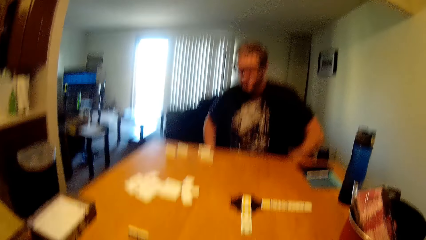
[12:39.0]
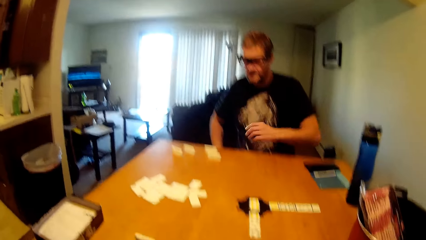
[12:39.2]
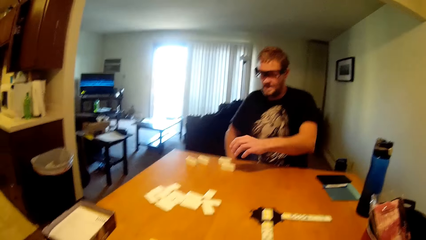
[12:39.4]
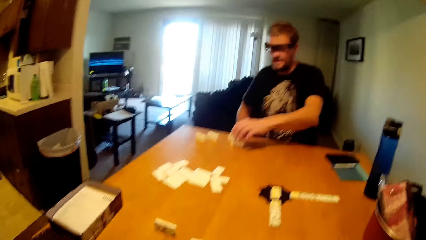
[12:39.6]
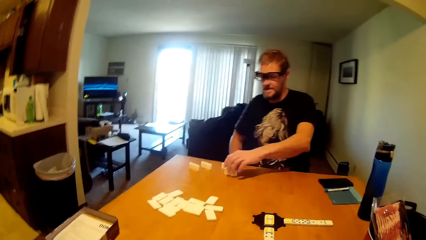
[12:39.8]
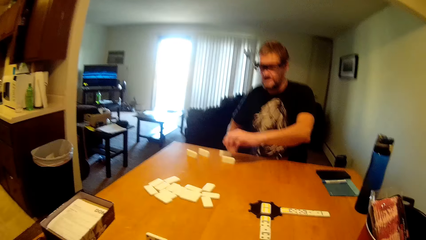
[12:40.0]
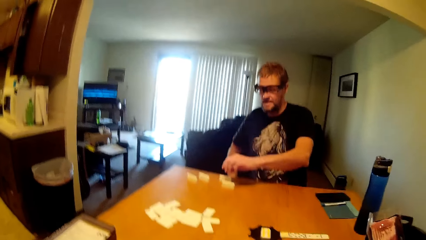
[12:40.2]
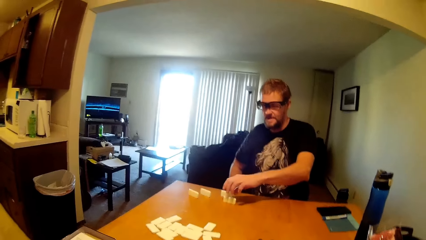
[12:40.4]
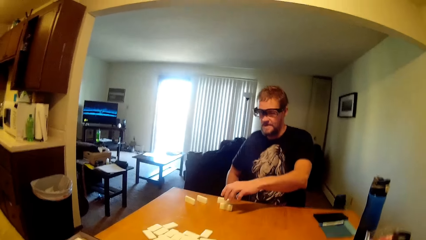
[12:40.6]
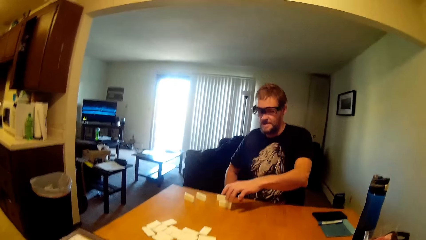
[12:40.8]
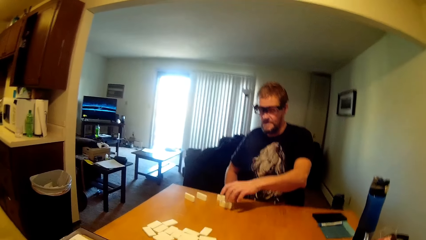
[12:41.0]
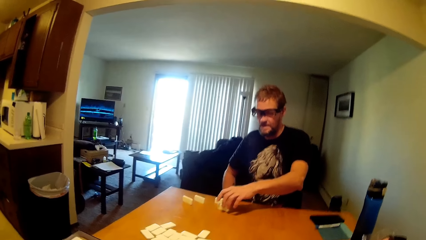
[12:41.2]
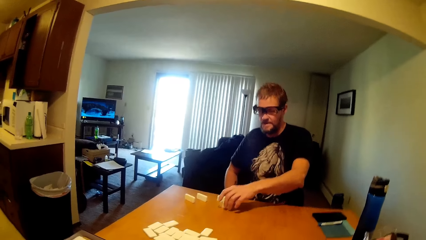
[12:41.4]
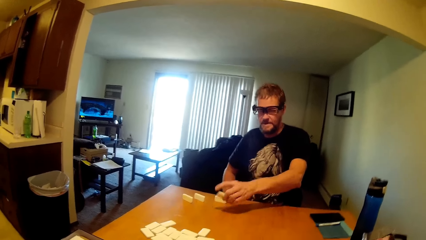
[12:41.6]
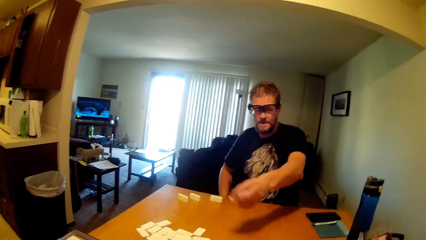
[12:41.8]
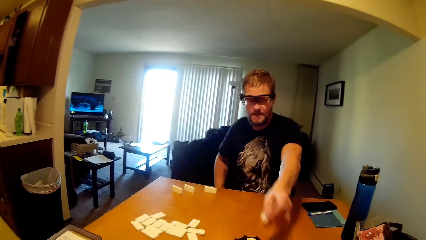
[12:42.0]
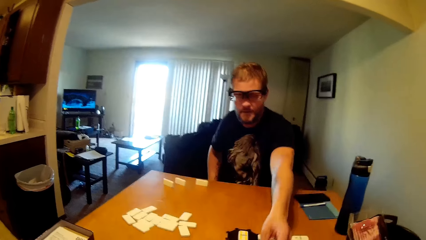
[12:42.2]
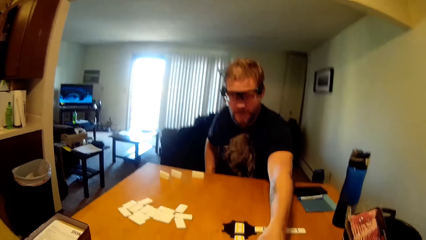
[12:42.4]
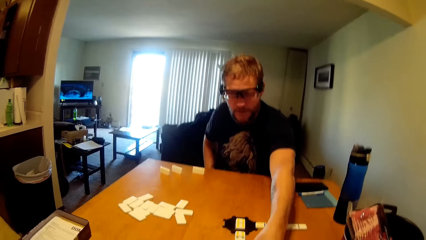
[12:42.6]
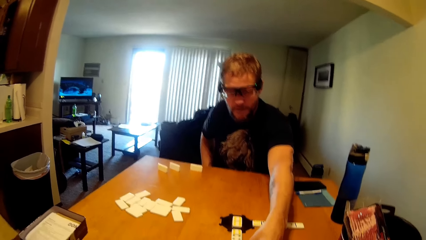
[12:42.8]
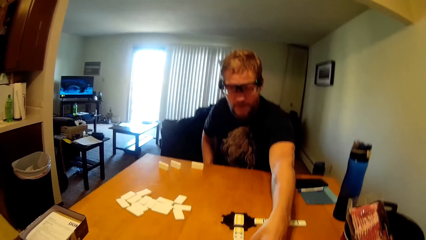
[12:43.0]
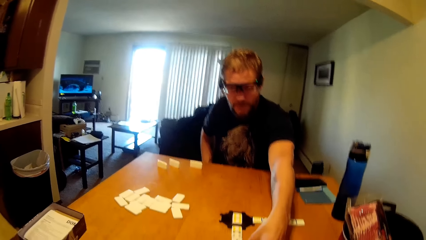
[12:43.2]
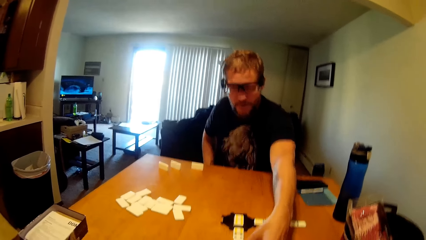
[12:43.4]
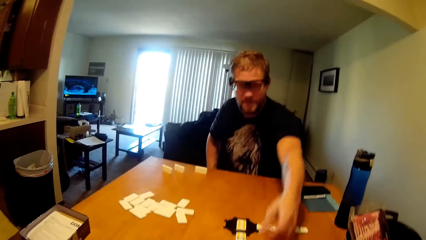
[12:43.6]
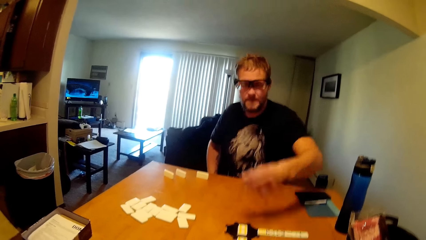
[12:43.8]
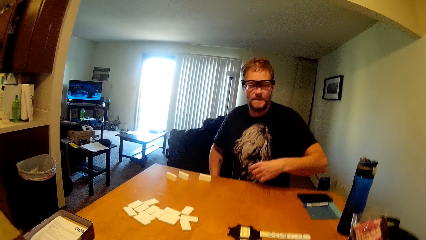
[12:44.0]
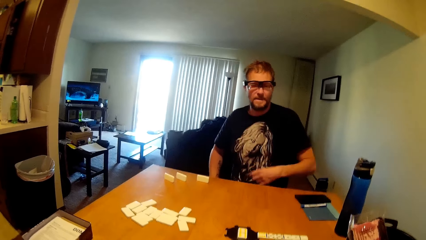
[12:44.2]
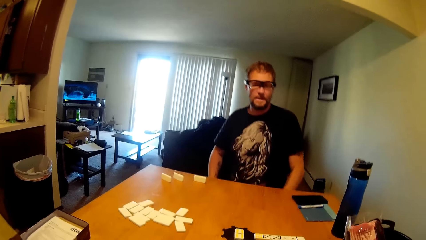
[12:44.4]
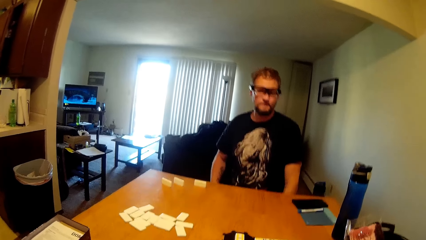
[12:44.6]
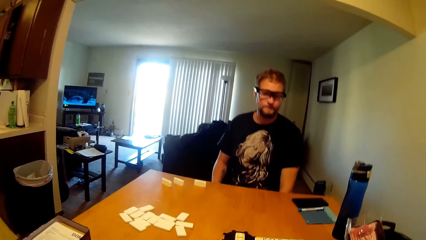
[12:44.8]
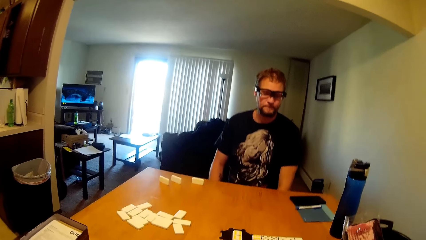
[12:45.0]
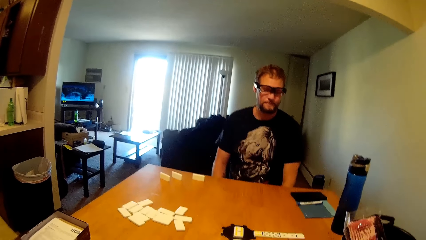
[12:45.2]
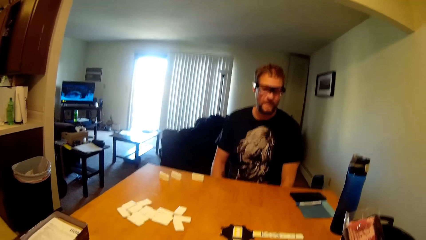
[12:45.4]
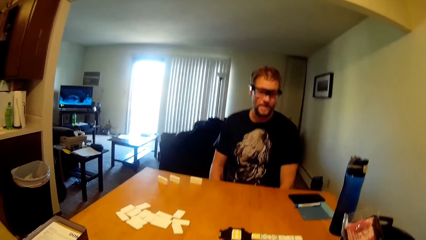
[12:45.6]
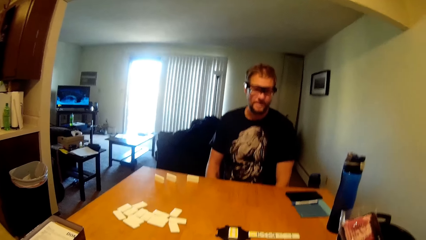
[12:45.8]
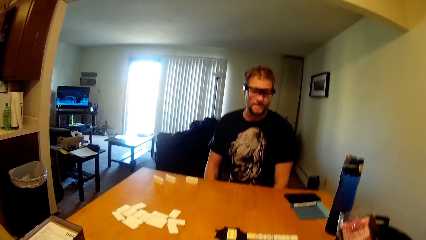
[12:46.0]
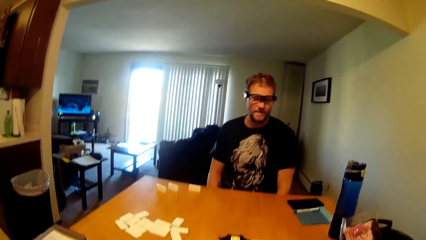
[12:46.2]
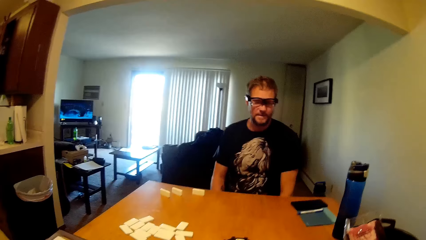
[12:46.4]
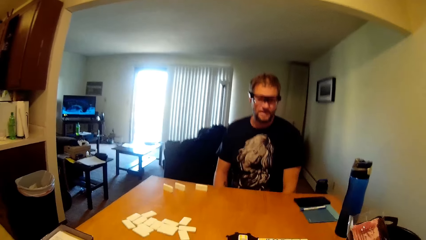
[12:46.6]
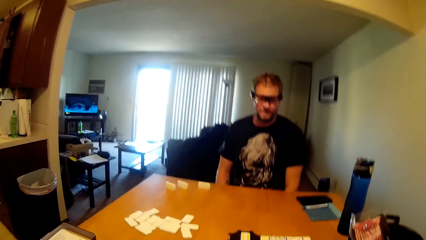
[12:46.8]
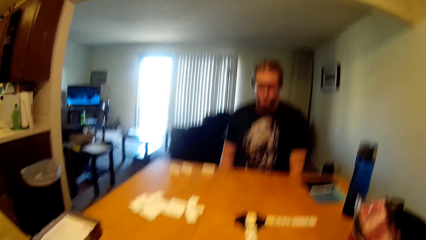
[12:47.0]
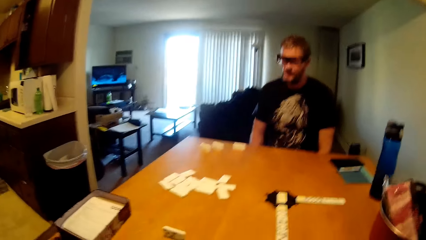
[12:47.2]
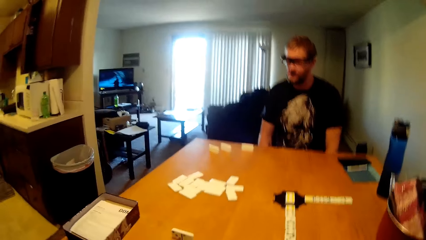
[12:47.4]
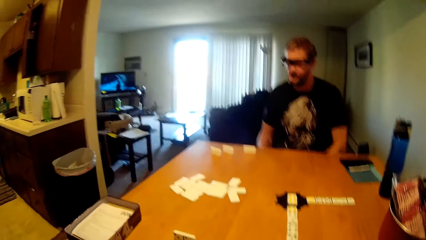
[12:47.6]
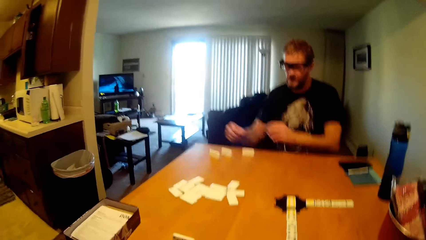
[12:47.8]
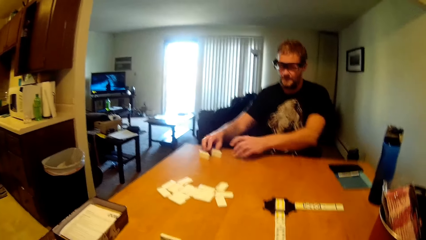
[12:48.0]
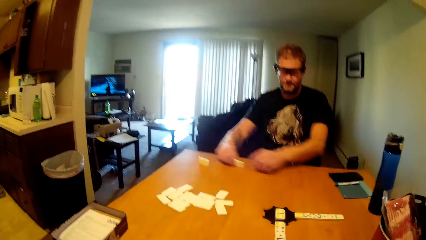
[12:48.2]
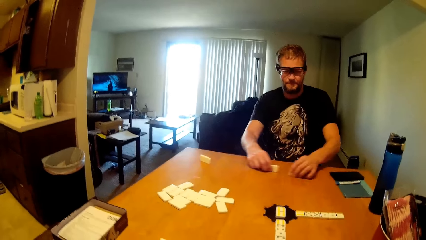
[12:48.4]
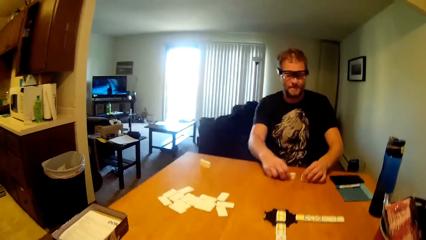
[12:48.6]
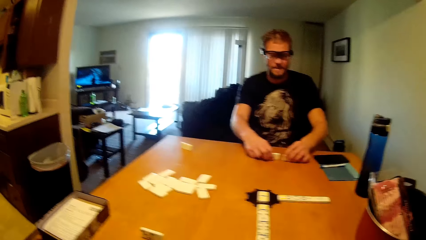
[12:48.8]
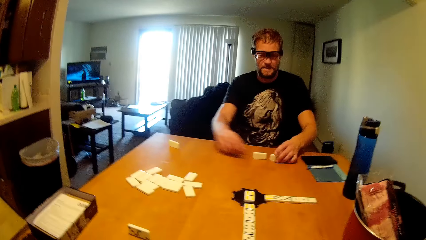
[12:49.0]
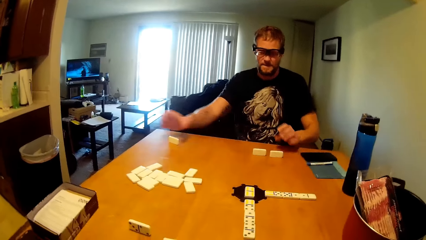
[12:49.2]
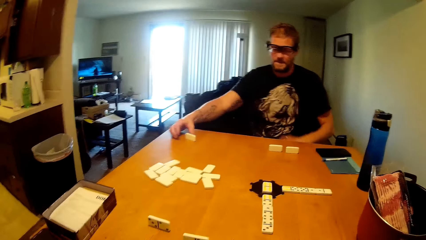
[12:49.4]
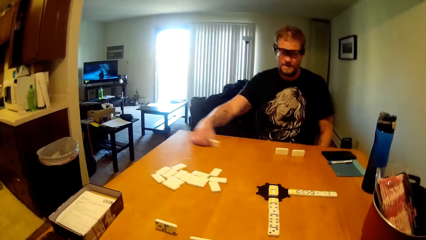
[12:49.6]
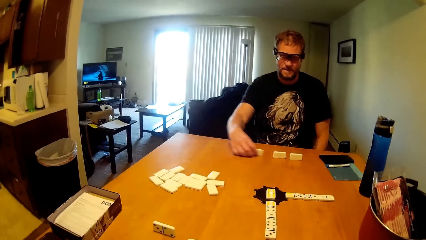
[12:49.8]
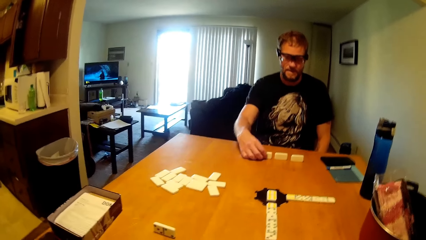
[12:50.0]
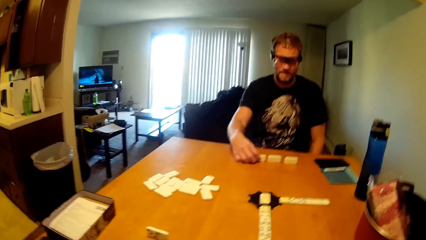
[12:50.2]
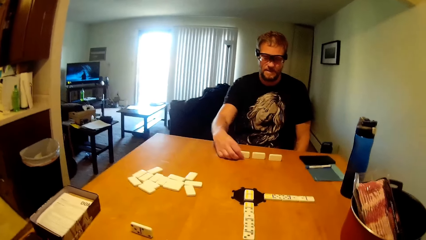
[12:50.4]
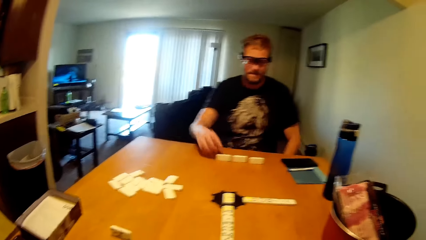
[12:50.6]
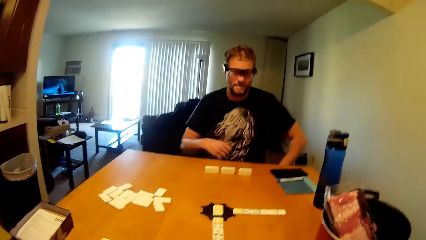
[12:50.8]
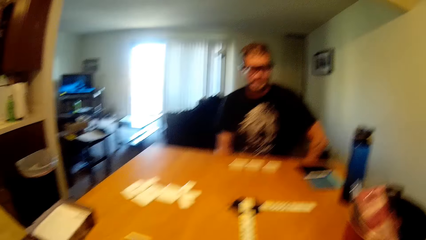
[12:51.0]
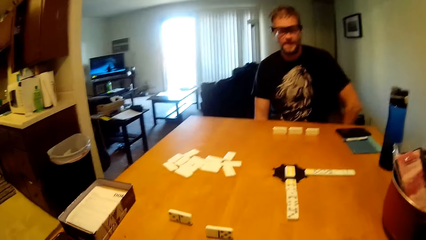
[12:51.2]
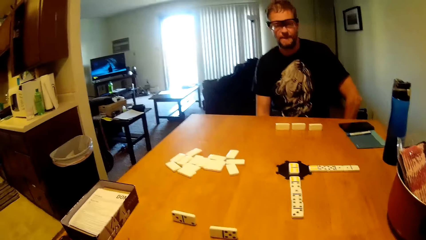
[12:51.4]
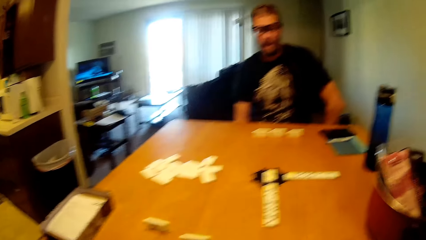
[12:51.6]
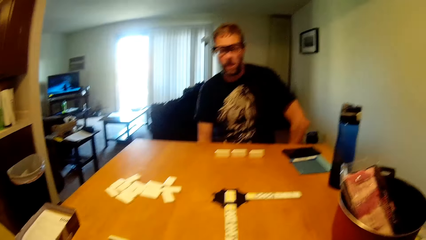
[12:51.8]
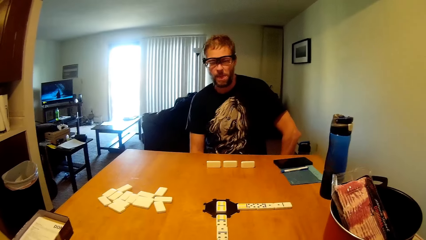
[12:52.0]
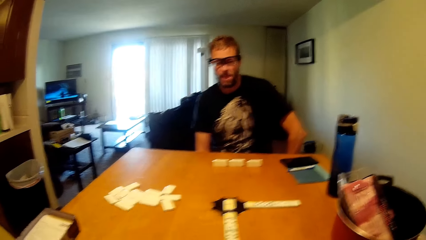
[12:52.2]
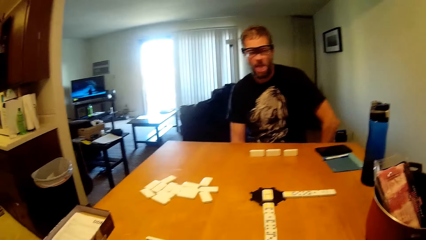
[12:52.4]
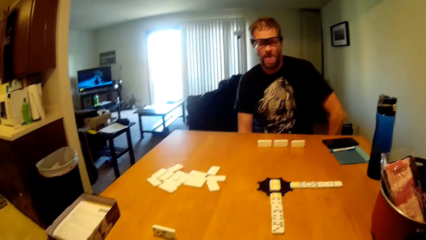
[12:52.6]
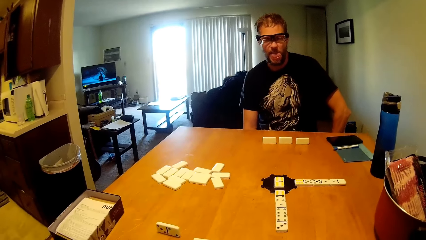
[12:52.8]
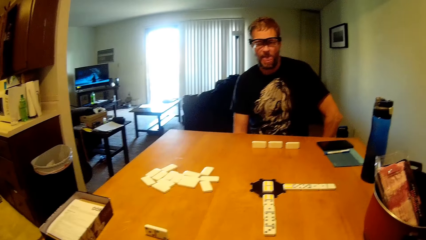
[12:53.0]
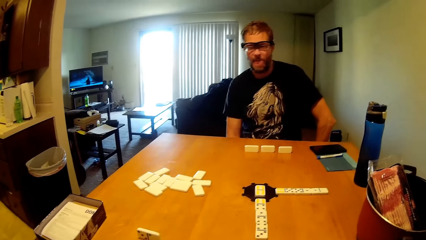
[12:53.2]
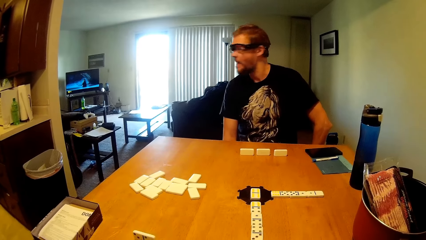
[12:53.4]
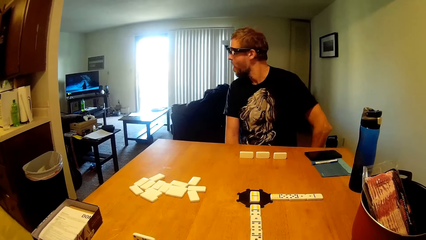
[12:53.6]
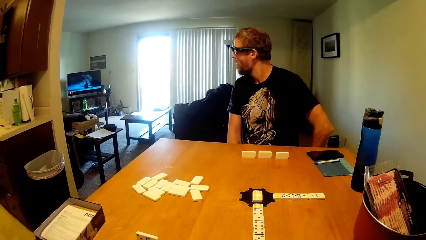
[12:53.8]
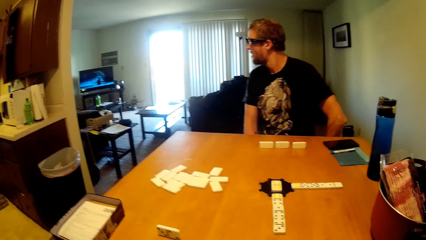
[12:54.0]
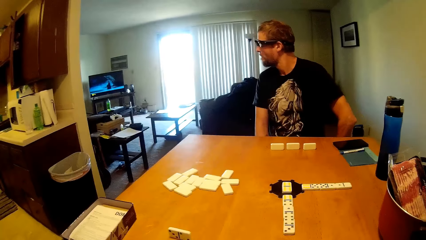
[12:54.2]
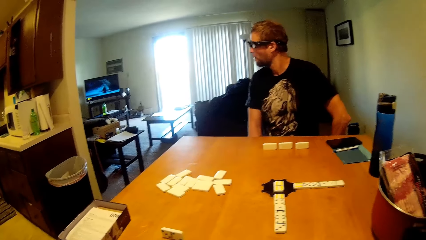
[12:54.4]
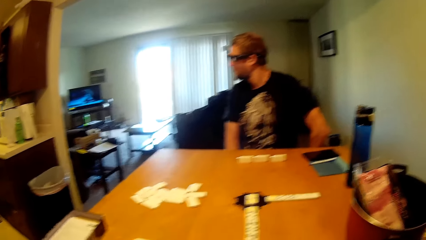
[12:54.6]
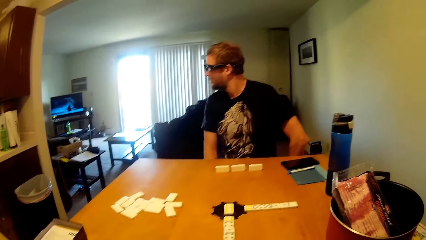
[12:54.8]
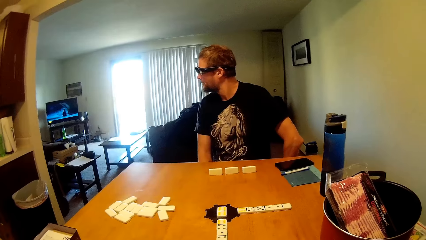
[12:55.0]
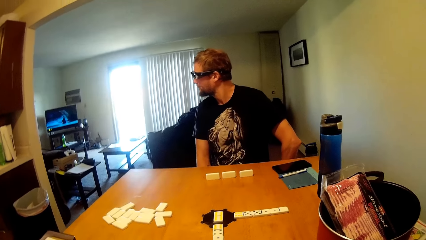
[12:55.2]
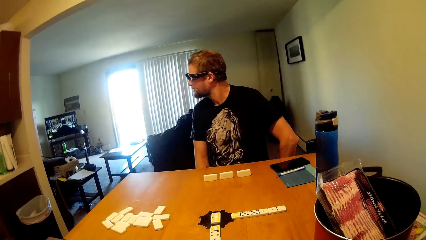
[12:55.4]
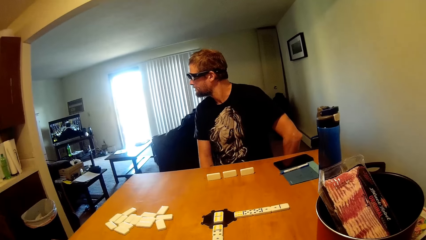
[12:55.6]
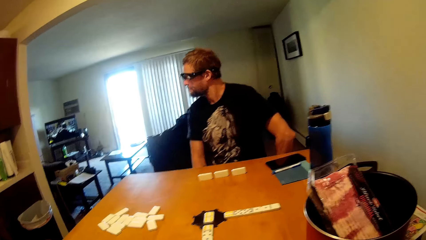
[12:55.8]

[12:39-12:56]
The man picks something from the table and moves something to the other side of the table. The man puts the dominoes on the table. The man moves the dominoes aside.
